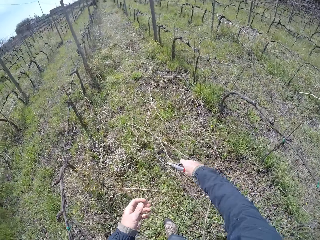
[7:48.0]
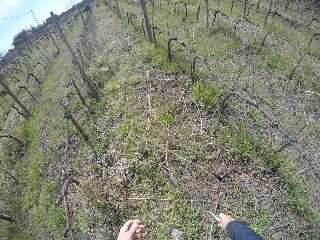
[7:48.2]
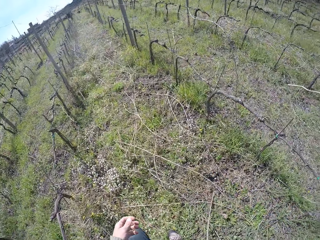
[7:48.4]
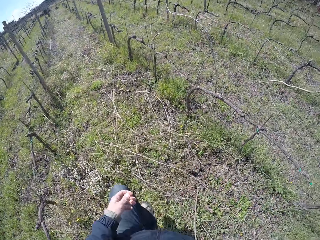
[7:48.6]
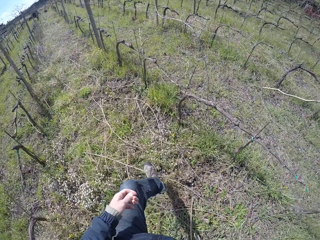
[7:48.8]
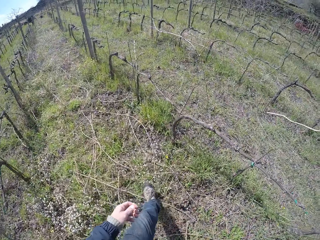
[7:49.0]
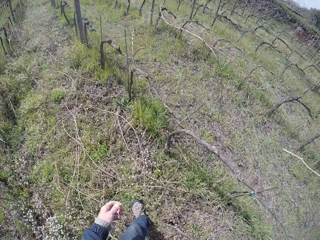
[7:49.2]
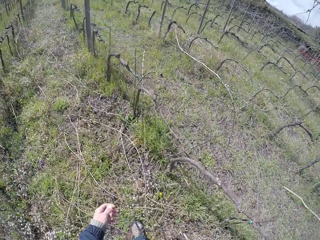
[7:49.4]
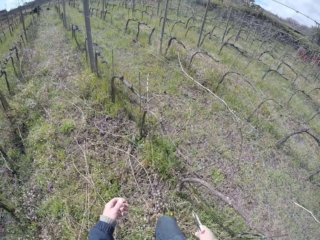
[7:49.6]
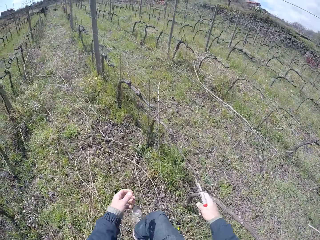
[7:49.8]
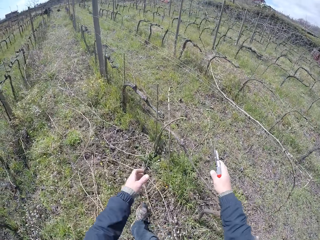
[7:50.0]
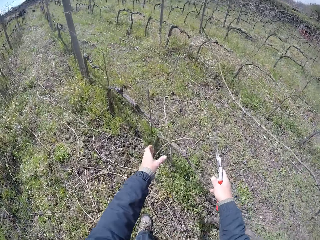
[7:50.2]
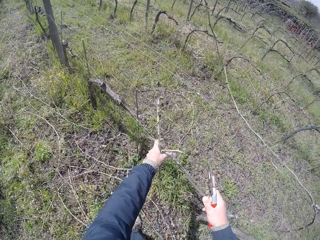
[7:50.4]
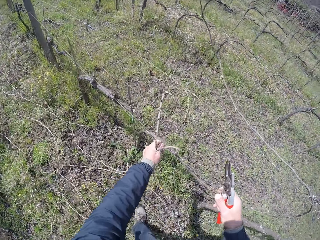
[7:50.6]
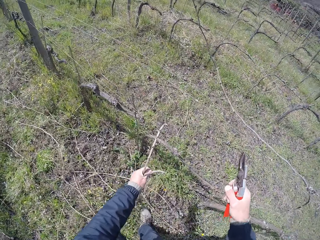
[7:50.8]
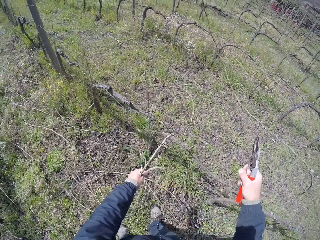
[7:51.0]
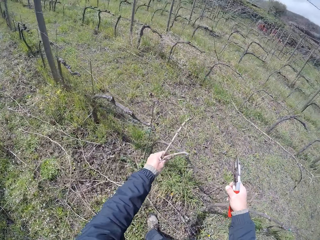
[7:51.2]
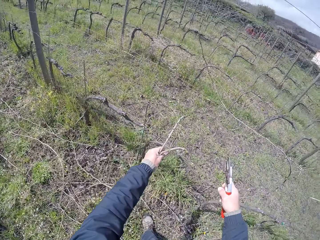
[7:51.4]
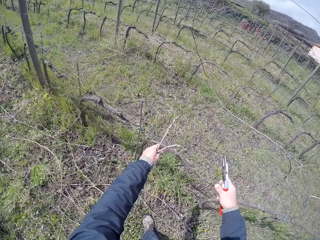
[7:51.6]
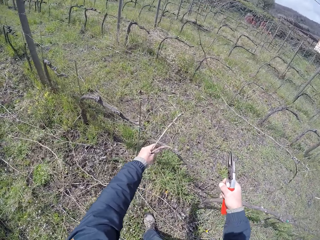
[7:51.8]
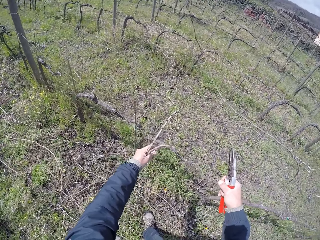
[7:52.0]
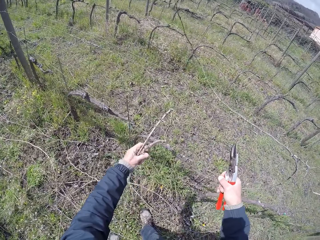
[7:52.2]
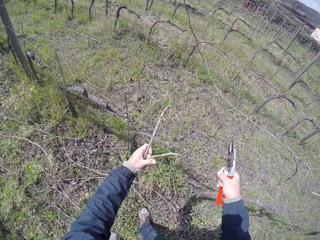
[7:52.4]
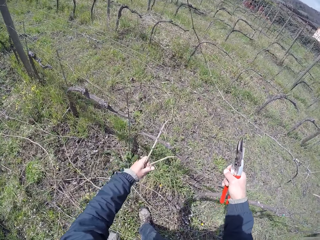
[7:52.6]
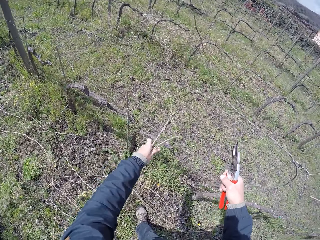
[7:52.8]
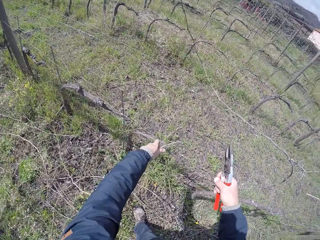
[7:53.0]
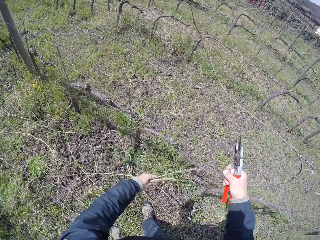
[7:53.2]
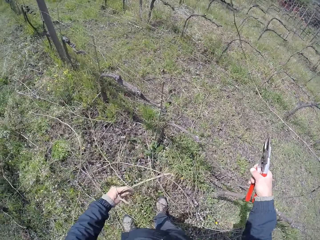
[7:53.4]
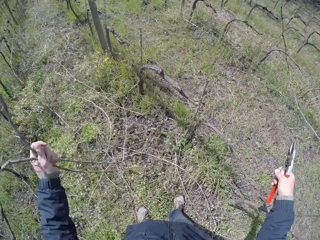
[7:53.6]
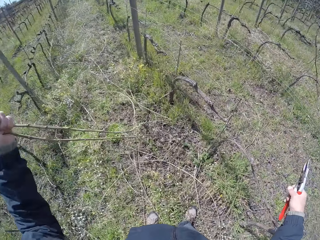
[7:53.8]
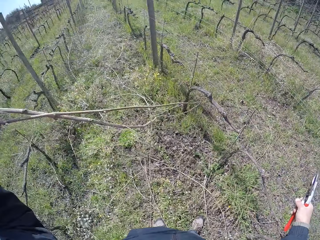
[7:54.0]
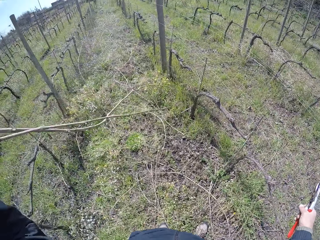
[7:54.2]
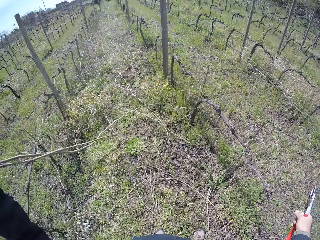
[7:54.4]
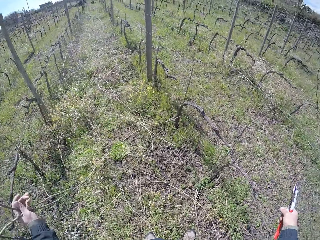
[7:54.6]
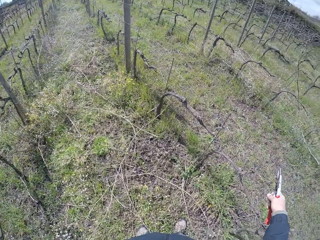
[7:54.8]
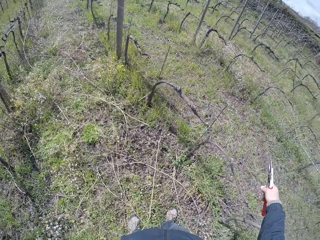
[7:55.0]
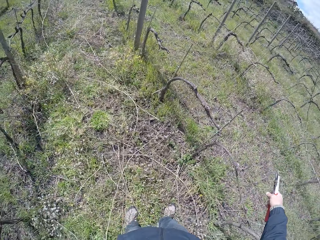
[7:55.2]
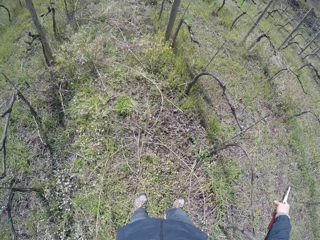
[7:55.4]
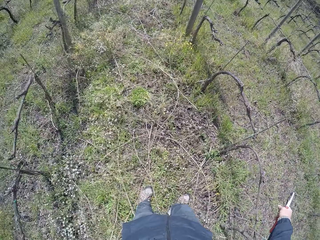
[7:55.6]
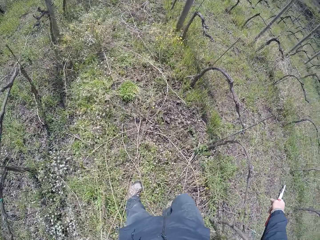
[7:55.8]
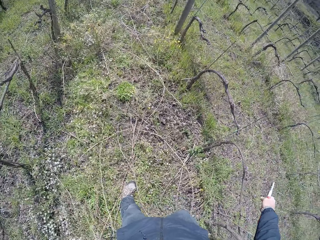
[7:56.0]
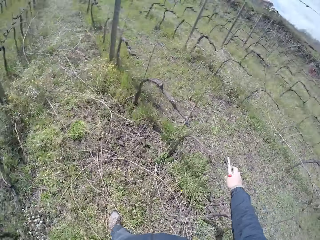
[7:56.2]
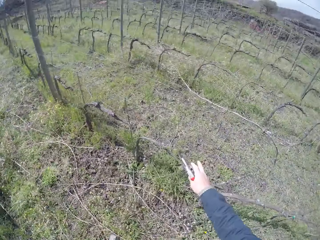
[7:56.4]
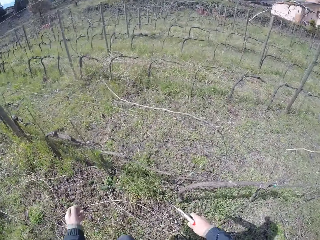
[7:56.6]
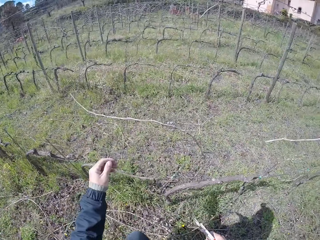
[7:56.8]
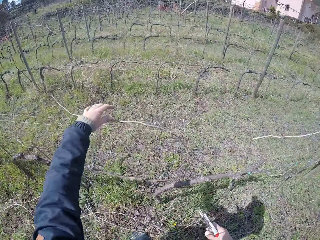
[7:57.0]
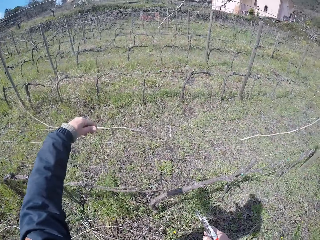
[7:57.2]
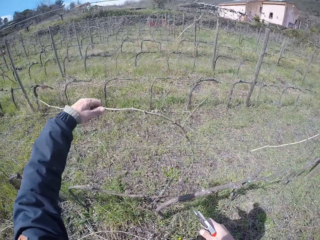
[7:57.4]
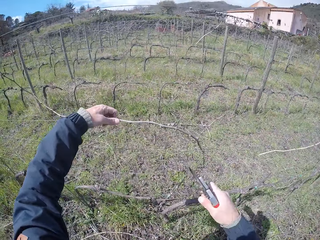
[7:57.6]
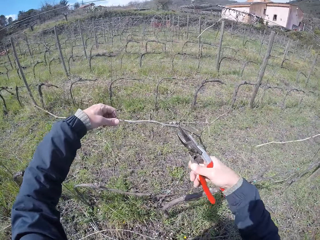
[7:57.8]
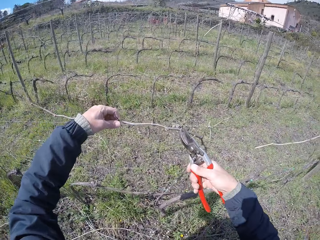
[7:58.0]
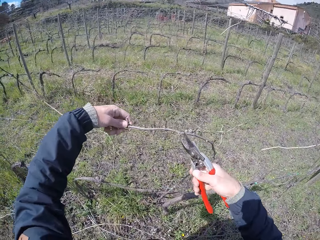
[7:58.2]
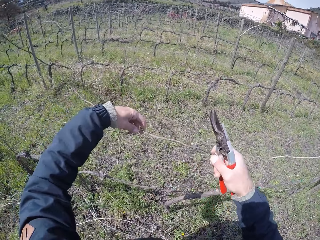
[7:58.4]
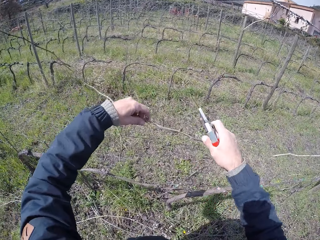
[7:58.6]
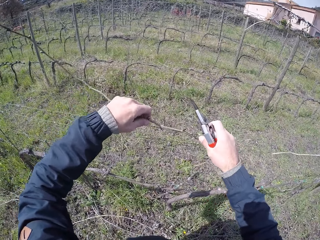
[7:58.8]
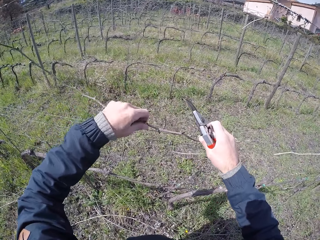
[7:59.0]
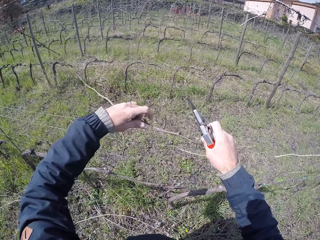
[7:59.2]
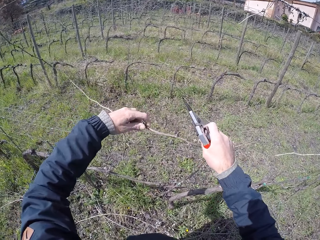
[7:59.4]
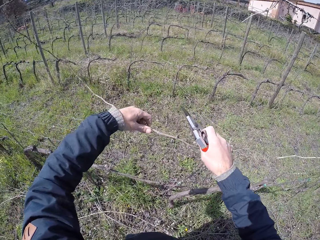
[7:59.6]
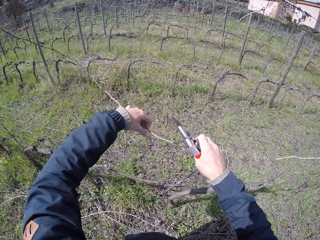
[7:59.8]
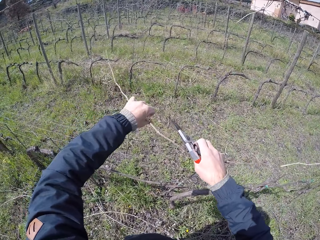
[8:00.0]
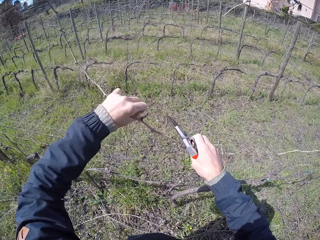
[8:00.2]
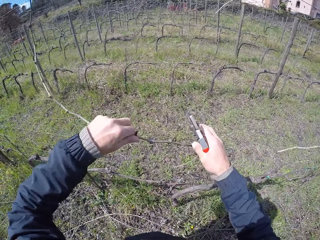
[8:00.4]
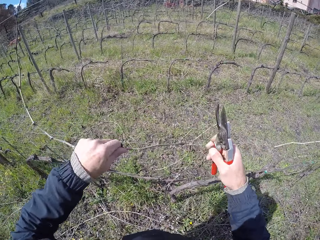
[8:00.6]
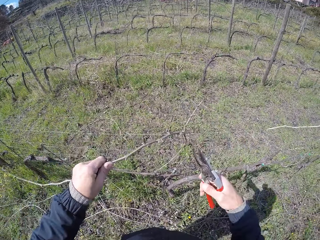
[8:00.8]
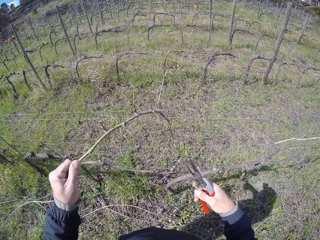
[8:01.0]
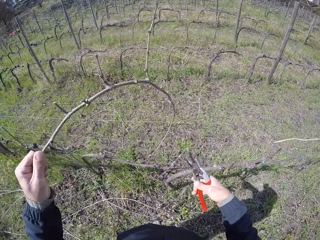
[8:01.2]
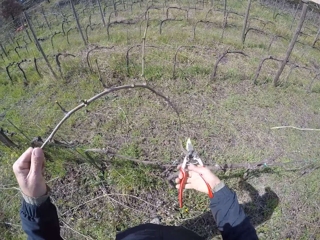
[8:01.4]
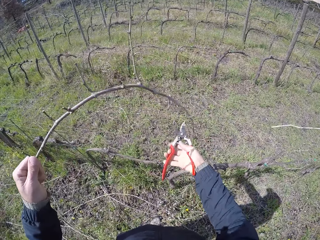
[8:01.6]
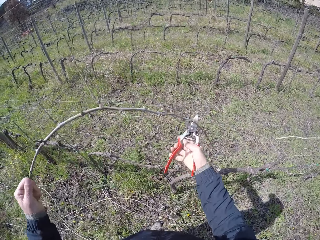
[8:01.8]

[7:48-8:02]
The camera wearer moves a step ahead. She pulls two twigs with her left hand. She holds the wood with the left hand. She drops the wood with the left hand and moves the wood with the left hand. She pulls a twig with her left hand from the fence. She holds the wood with the left hand. She moves the wood with the left hand.

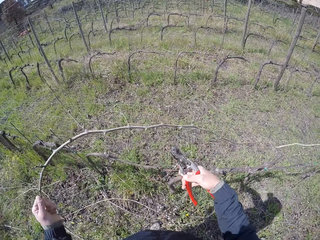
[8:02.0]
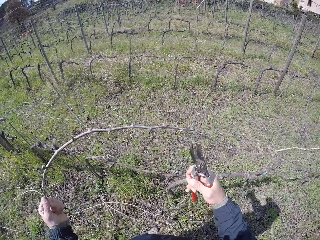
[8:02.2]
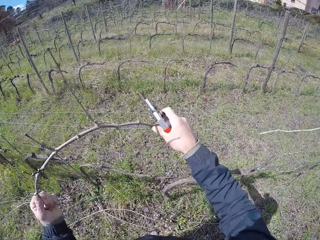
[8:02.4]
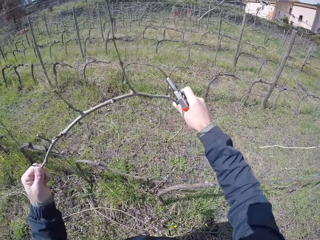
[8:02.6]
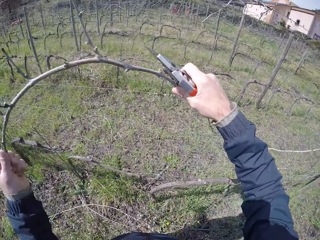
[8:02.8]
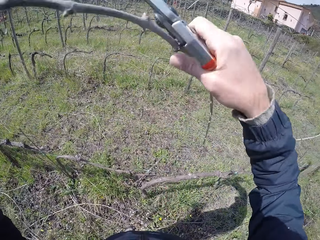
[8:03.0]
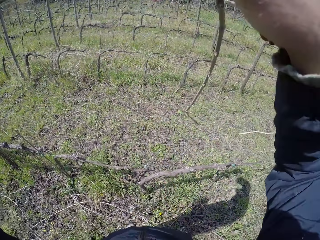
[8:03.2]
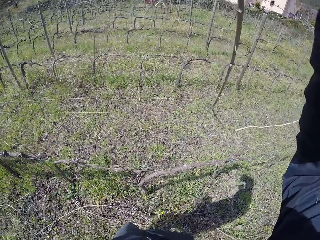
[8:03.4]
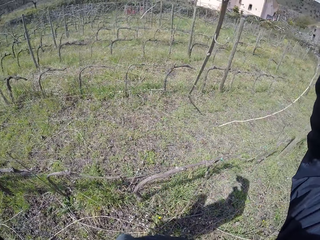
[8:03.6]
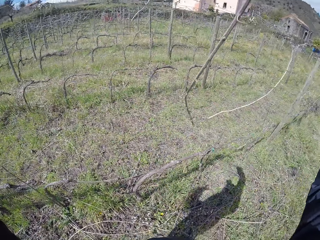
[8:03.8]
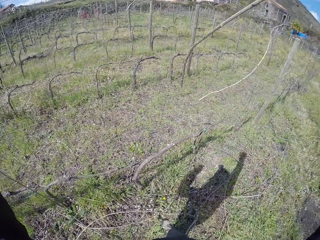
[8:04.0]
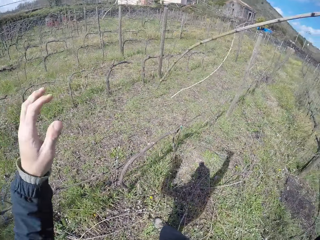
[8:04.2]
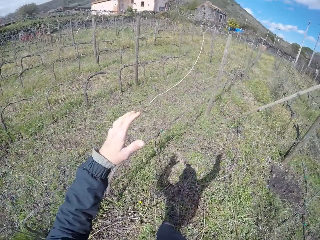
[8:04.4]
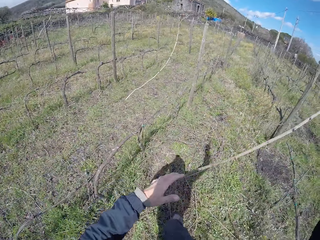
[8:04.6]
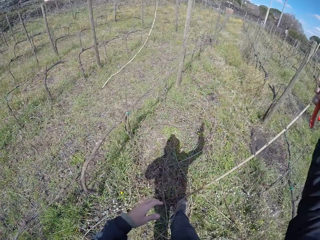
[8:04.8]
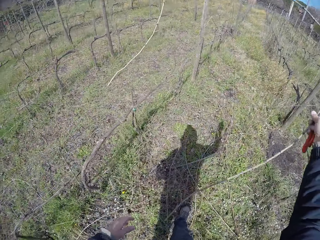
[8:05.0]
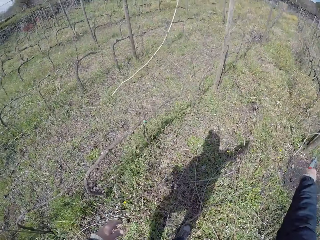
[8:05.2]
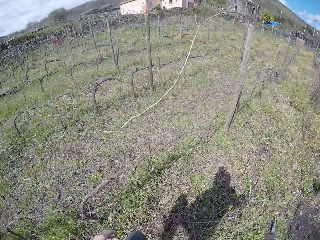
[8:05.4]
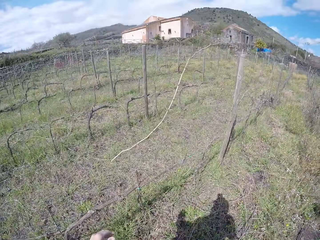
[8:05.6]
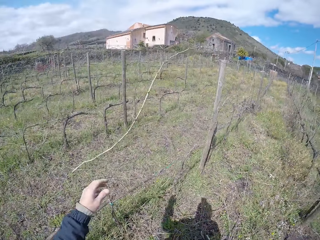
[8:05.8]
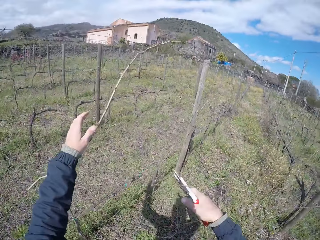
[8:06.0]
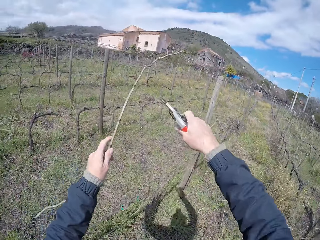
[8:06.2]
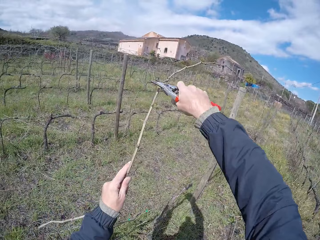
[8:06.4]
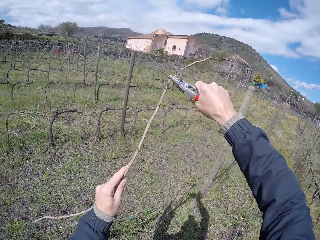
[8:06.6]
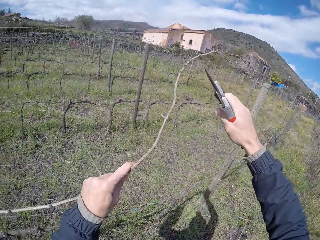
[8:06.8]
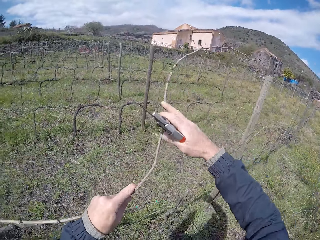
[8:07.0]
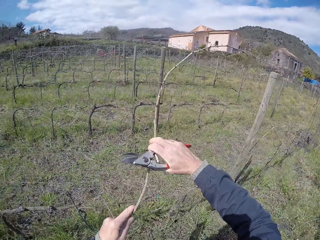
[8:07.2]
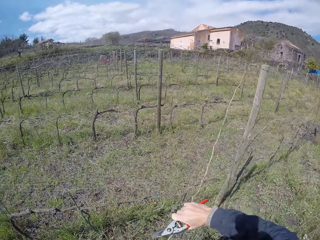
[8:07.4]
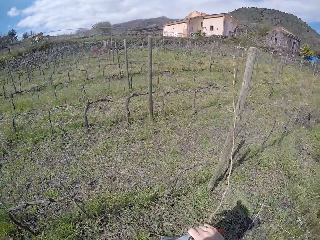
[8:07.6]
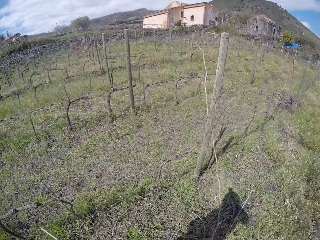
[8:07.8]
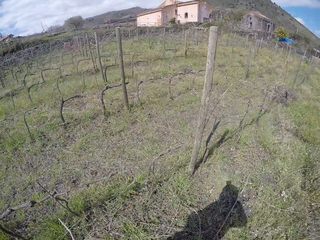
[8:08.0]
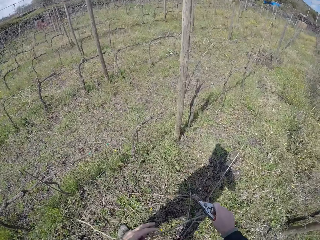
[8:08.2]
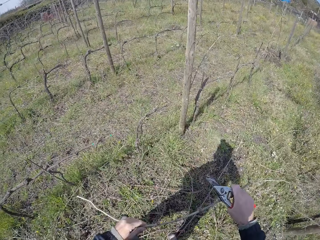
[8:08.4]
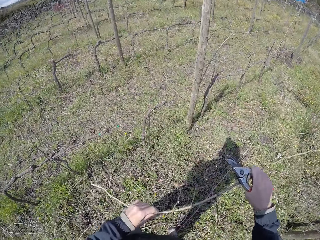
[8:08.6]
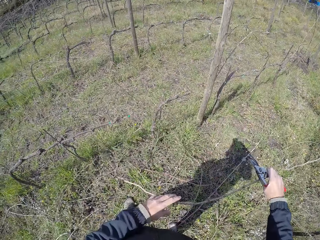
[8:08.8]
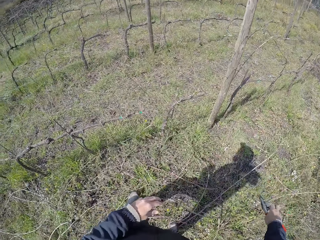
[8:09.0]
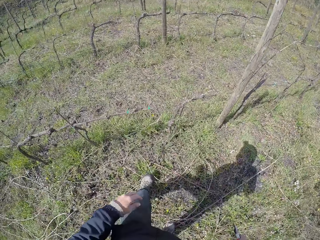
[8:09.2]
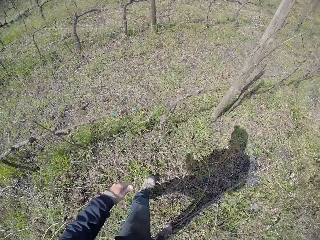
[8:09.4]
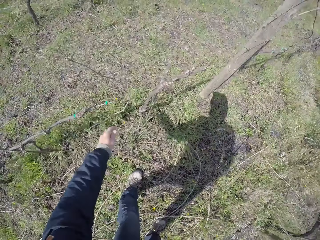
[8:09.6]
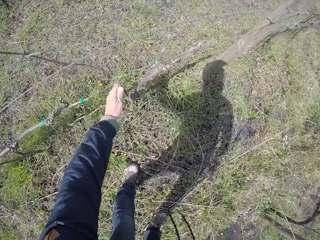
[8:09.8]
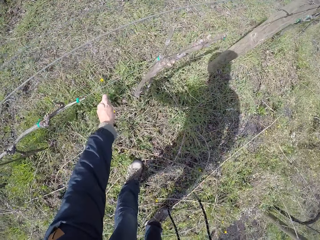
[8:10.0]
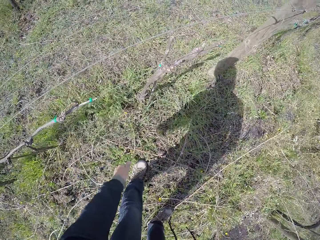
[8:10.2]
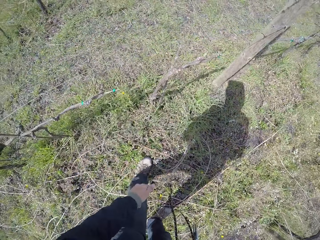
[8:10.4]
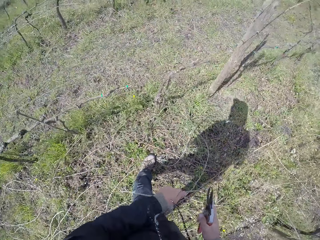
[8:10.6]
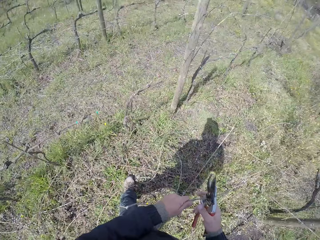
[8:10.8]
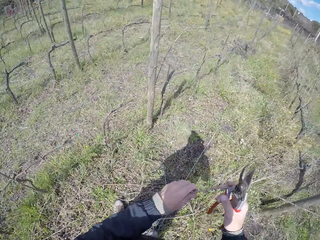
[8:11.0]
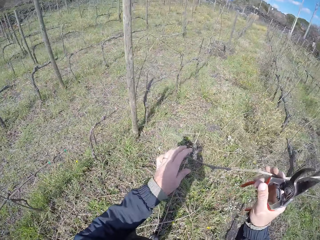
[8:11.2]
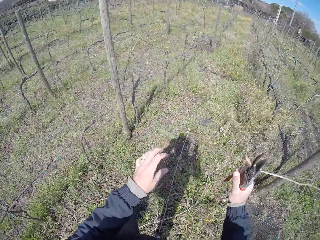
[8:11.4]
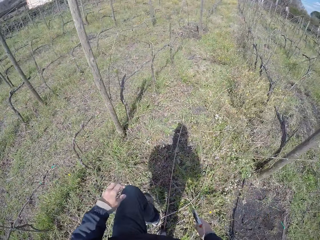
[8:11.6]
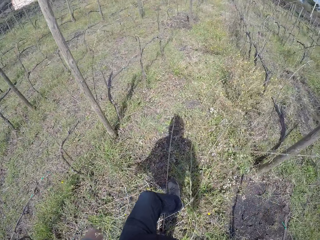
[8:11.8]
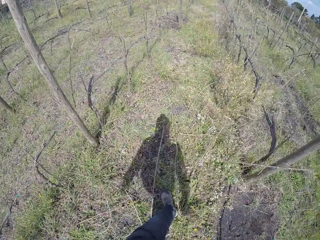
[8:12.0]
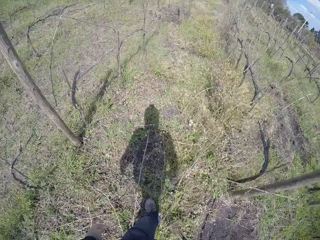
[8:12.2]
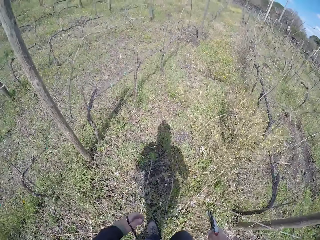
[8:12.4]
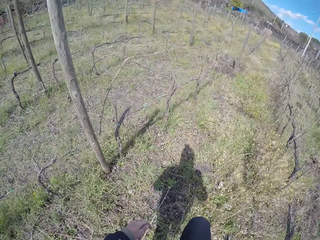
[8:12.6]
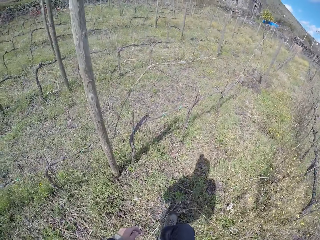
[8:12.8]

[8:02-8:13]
The camera wearer pulls a twig with both hands from the fence. She throws the twigs on the ground with her right hand. She pulls a twig with both hands from the fence. She cuts the twig with a pruner in her right hand. She holds the wood with the left hand. She throws the twigs on the ground with both hands. She pulls a twig with her left hand from the fence. She grabs the twig with both hands. She throws the twigs on the ground with both hands. She moves a step ahead.
